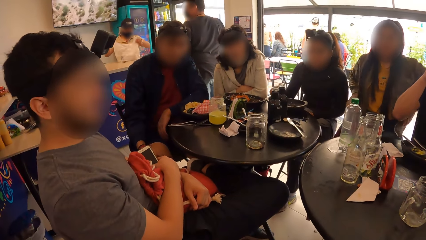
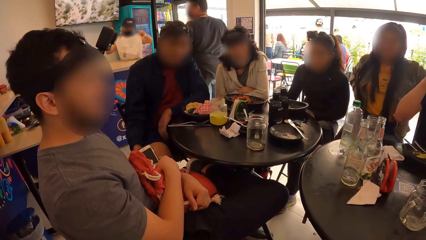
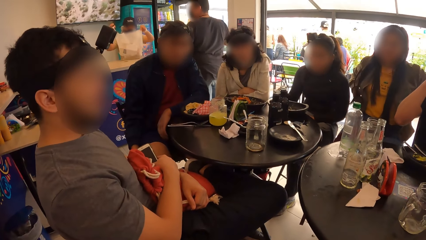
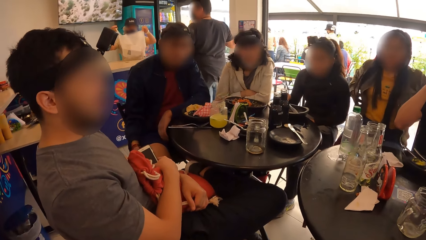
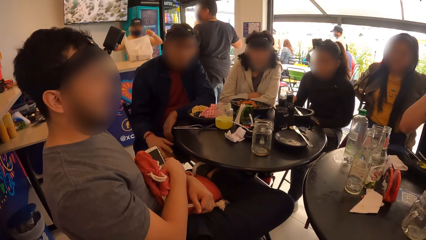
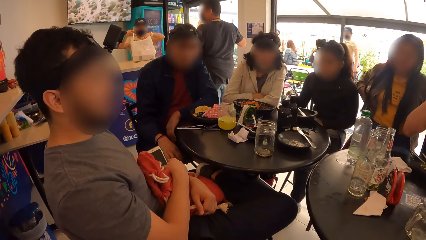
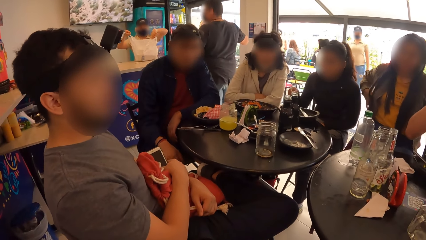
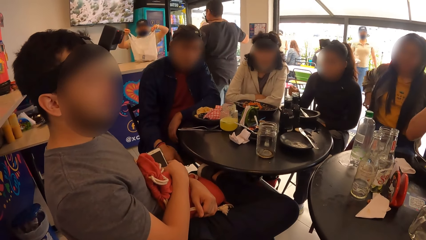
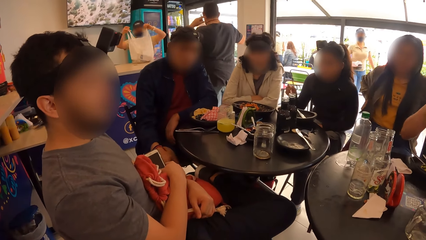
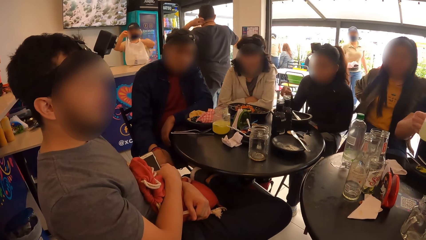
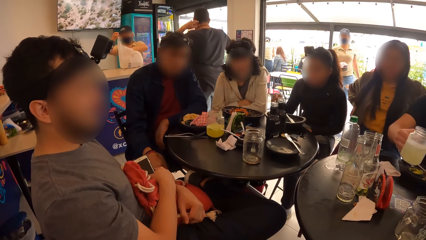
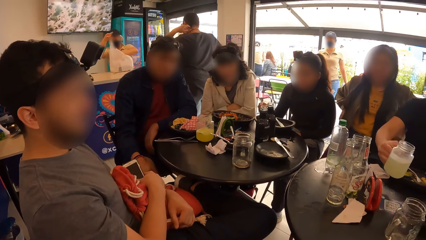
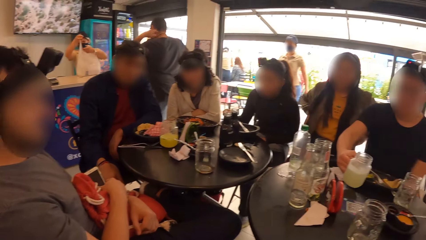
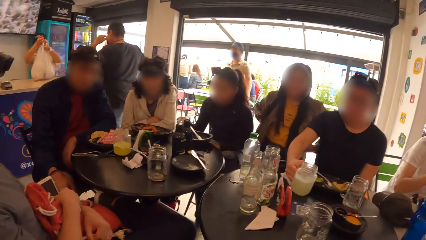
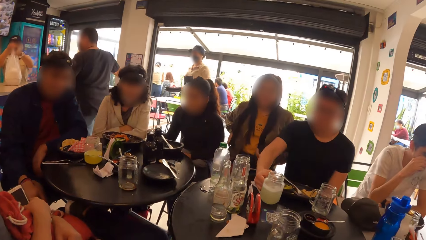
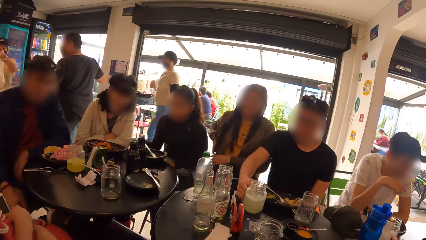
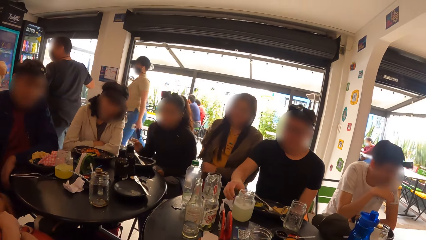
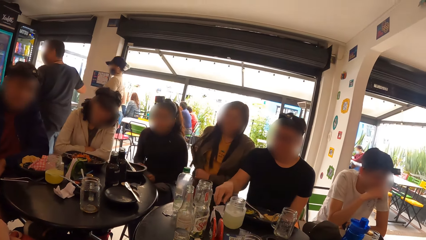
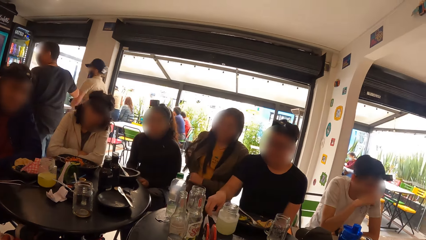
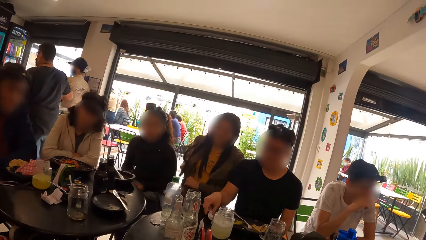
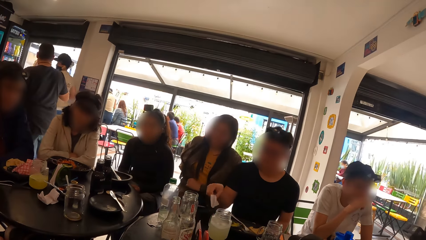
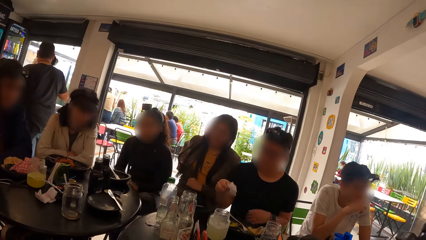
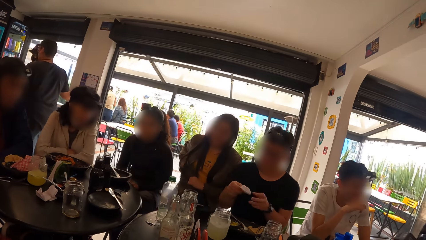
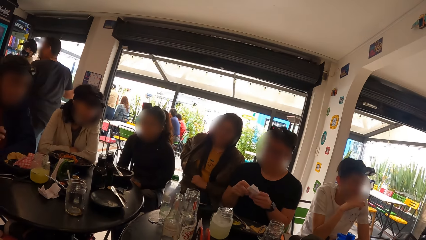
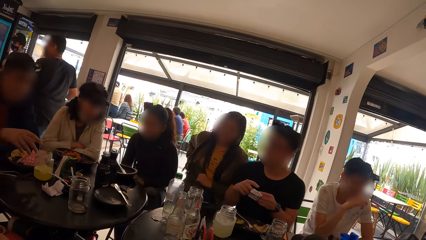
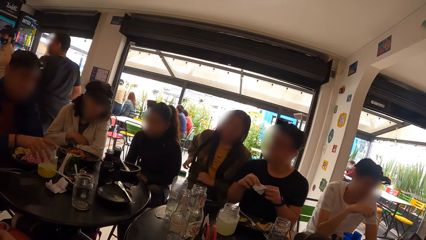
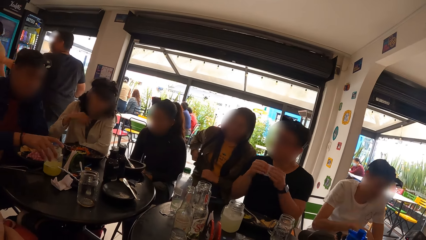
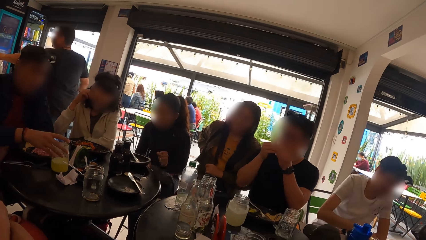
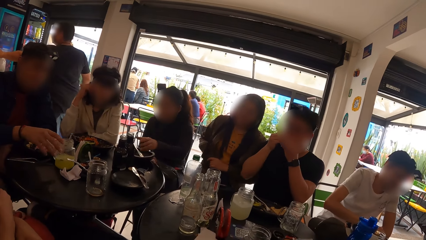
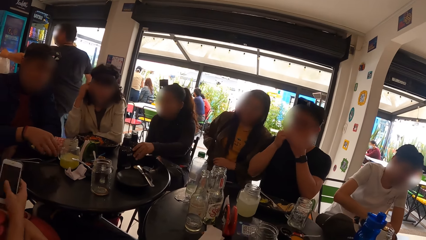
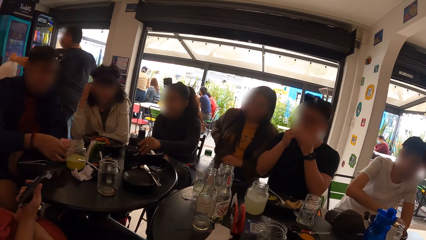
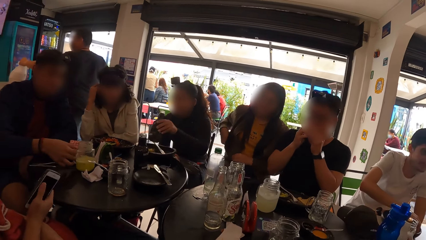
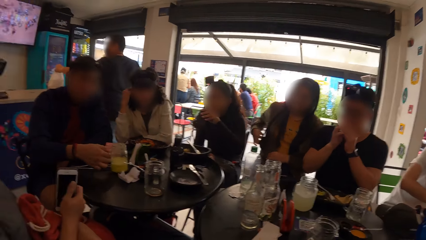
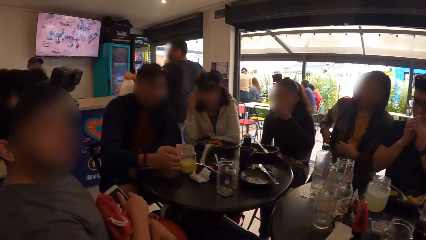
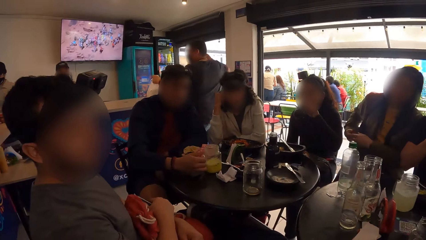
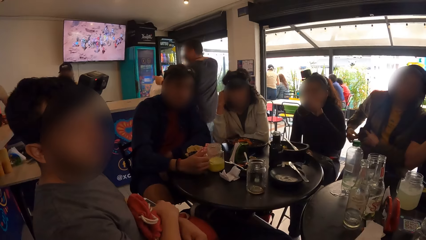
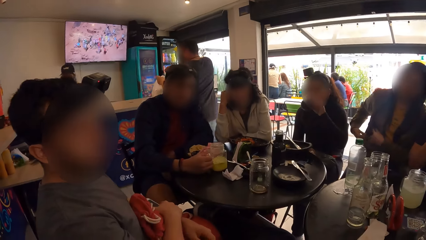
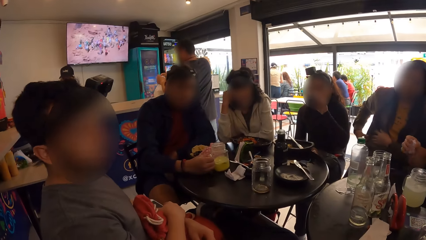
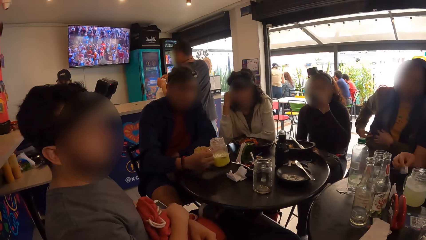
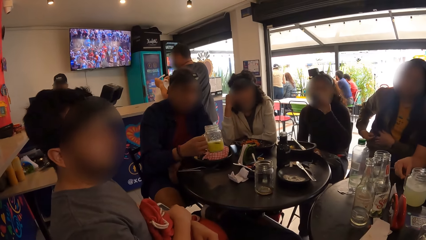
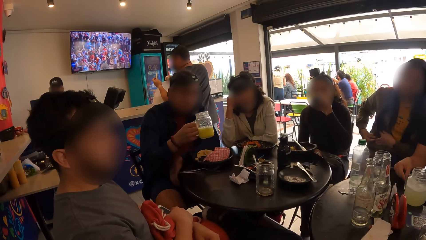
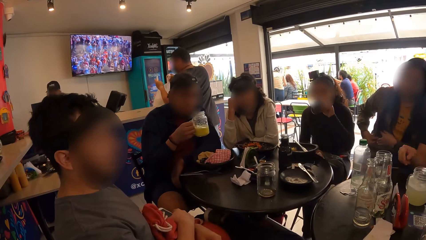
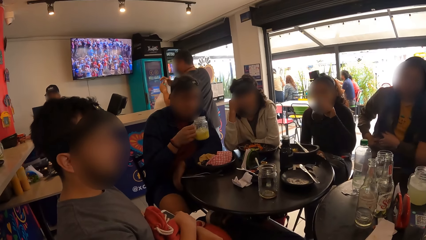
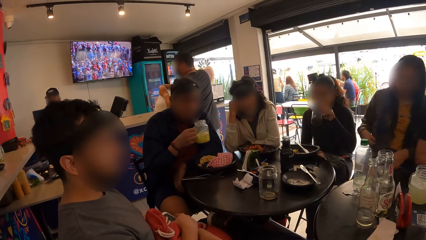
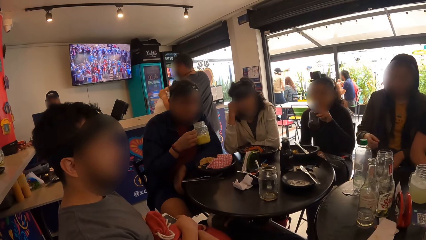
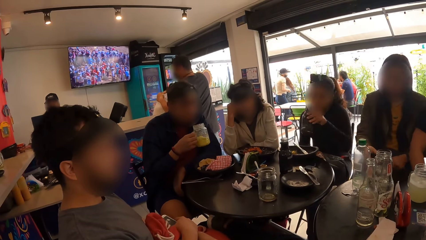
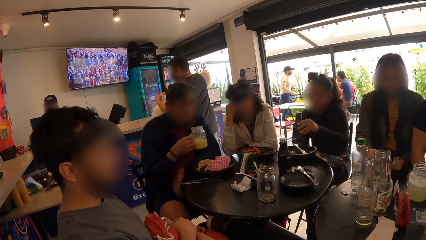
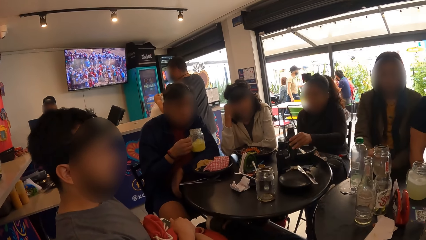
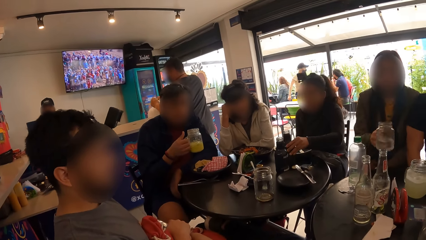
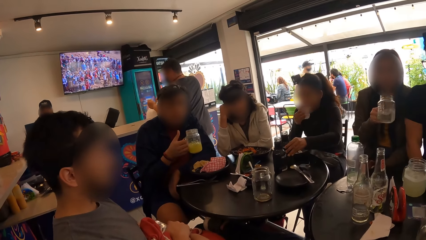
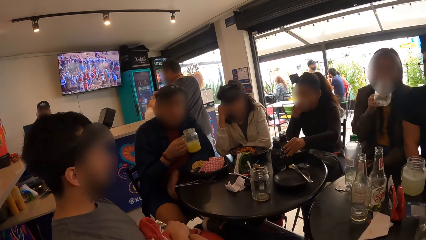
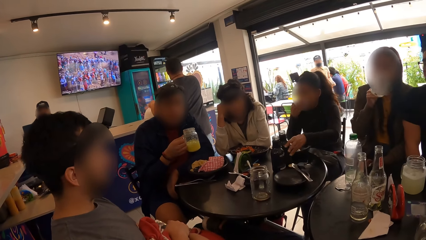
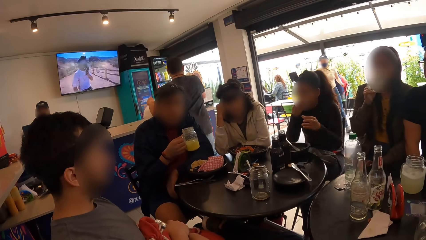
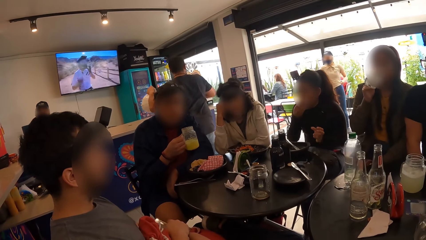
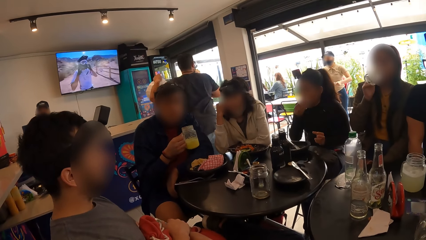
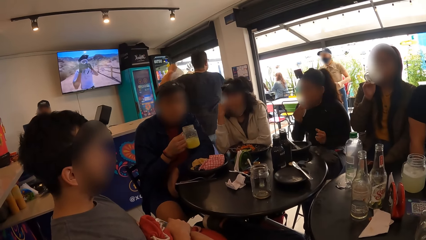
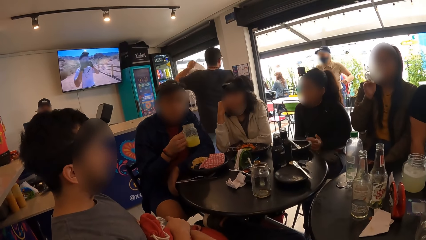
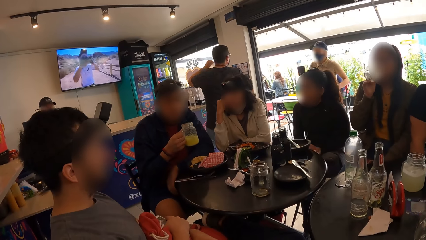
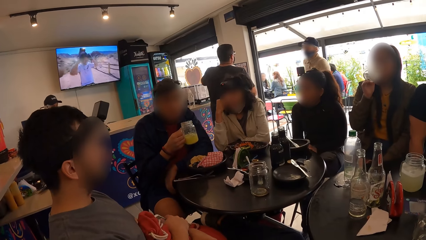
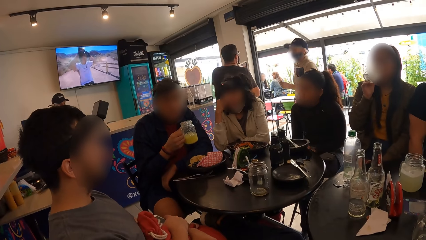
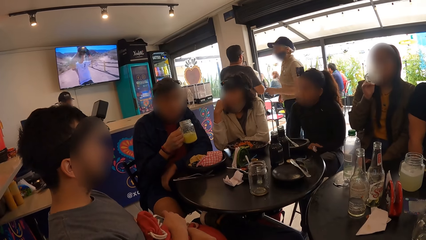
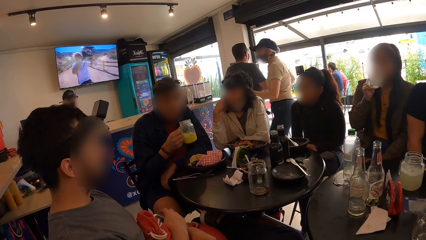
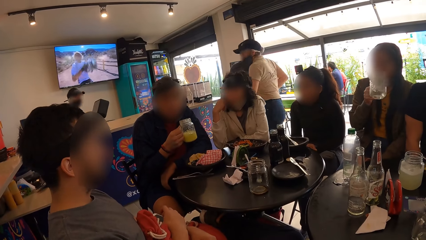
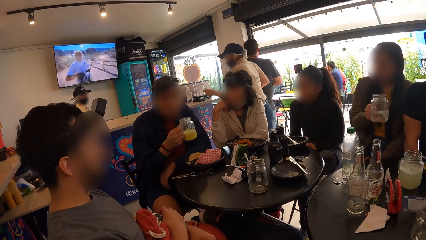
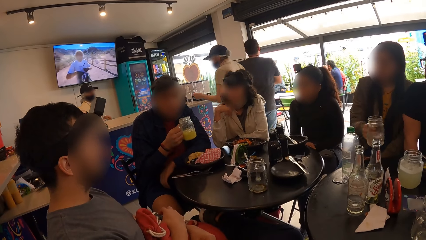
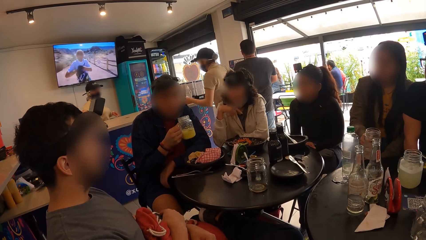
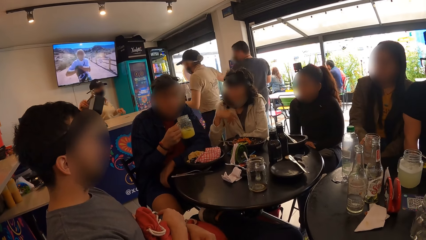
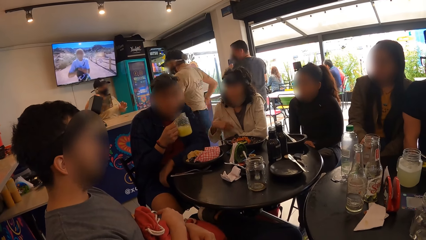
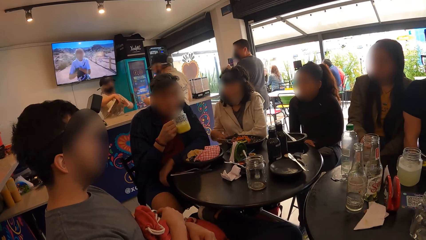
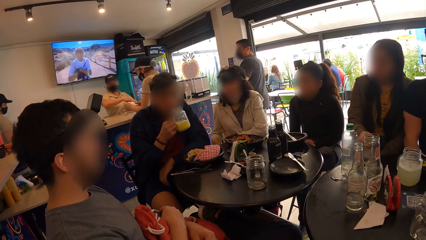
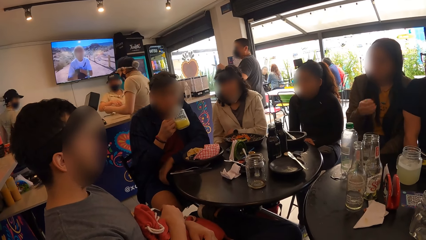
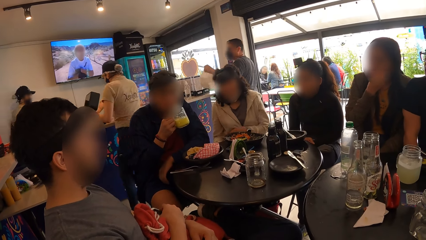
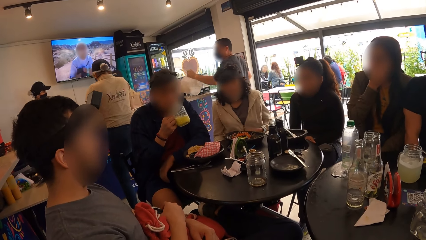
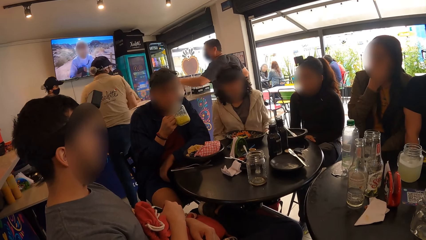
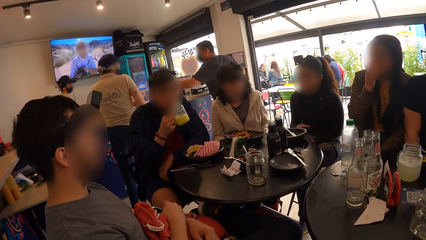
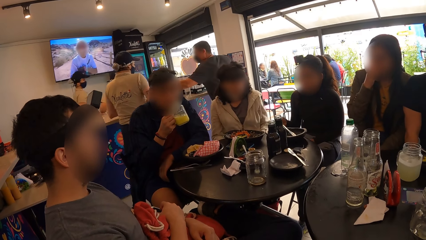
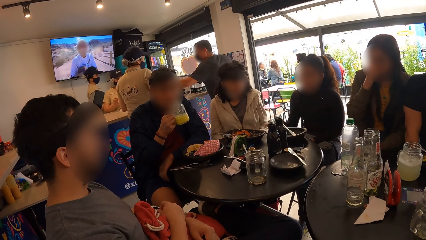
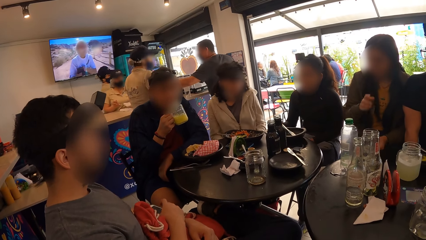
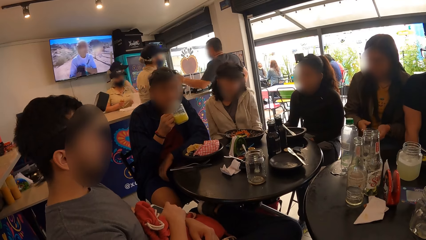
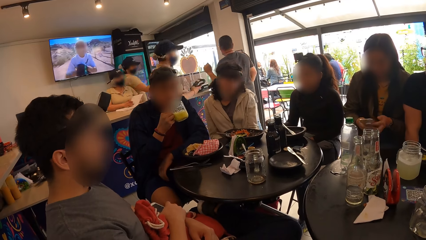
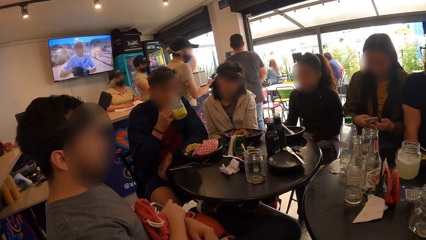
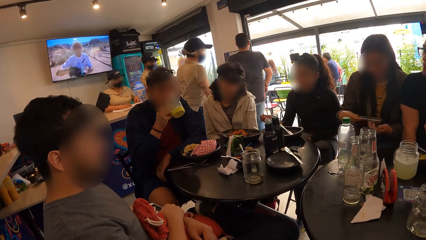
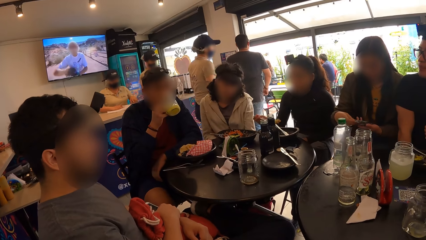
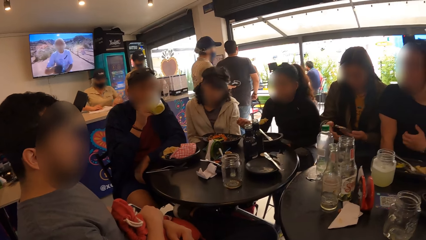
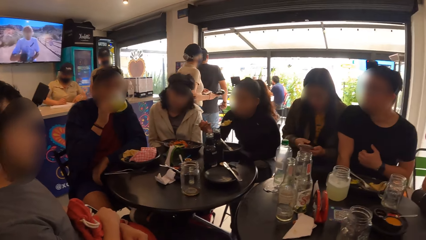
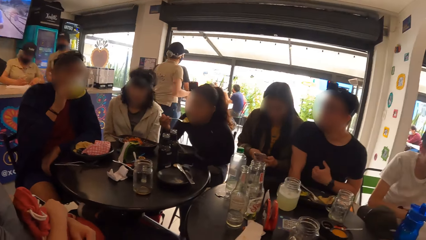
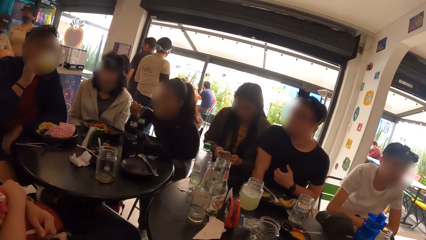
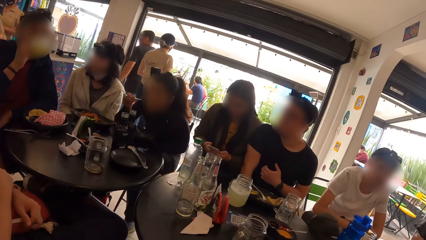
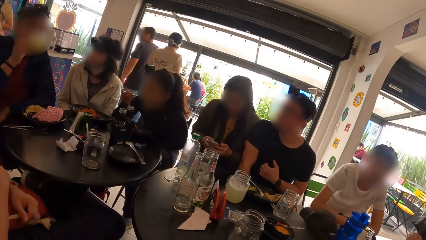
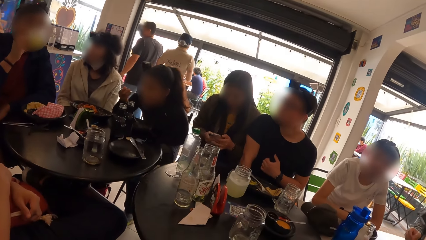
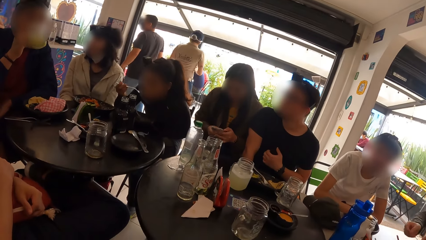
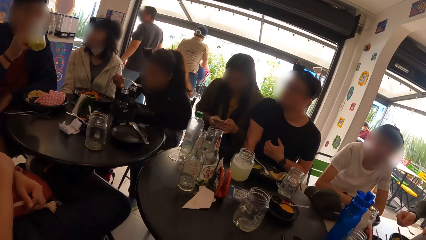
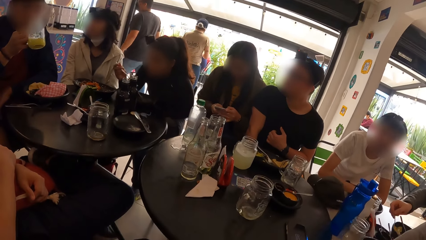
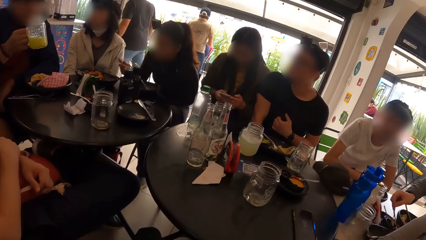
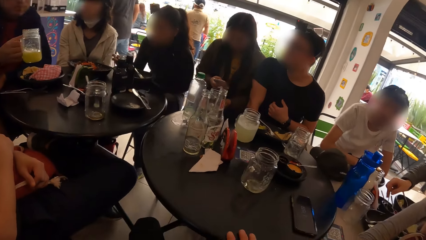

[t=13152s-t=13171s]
The woman adjusts her jacket with her hands. The man places the glass cup on the table with his right hand, picks the serviette from the table with his right hand and holds the serviette with his left hand. The camera wearer turns the edge of a glass cup with his right hand. The man cleans his mouth with the serviette in his hands. Another man picks the glass cup with his right hand. The first man places the serviette on the table with his right hand and shakes his glass cup in his right hand. The woman picks the glass cup from the table with her right hand. Another woman places the water bottle on the table with her left hand. The first woman drinks from the glass cup in her right hand, places the glass cup on the table with her right hand and holds her phone with her right hand. The other woman picks the fork in her plate with her right hand. The other man drinks from the glass cup in his right hand. The other woman eats her food with the fork in her right hand.
